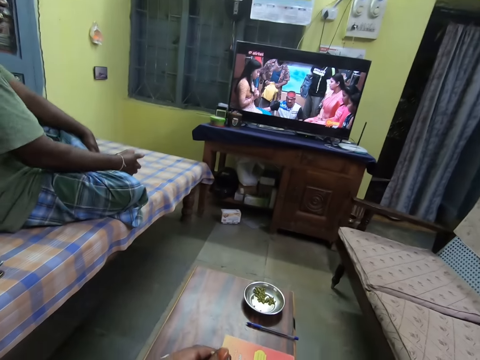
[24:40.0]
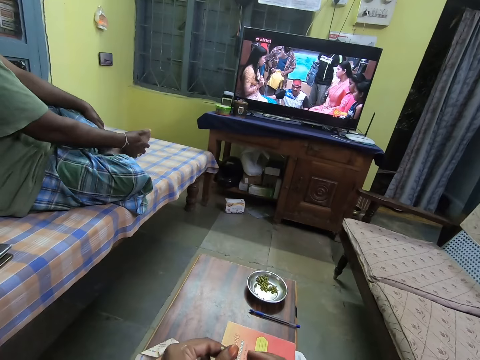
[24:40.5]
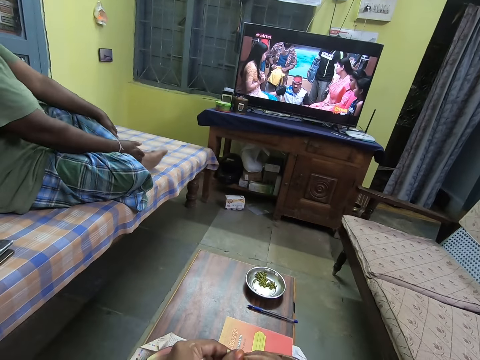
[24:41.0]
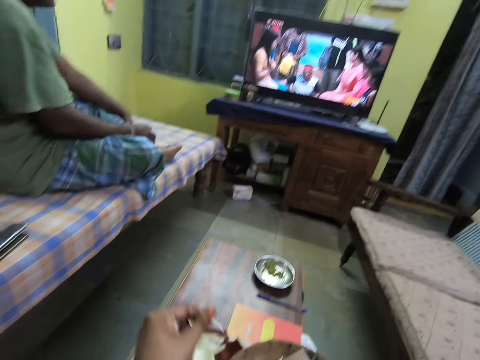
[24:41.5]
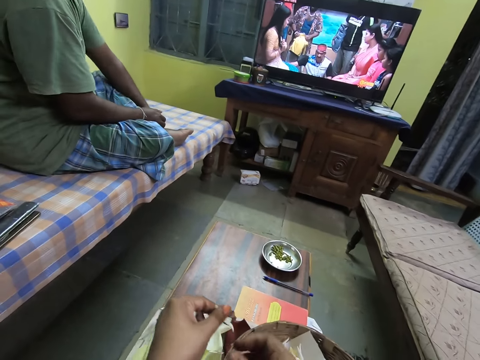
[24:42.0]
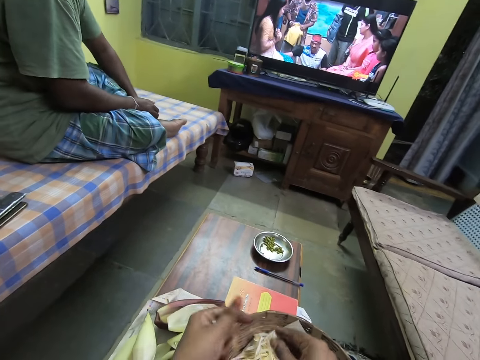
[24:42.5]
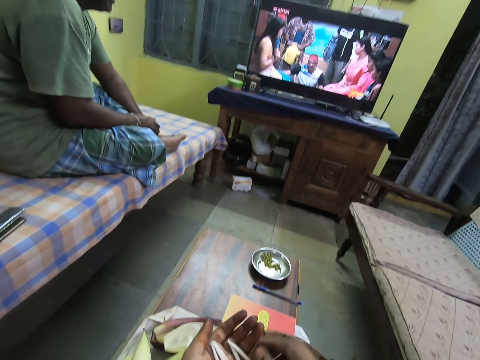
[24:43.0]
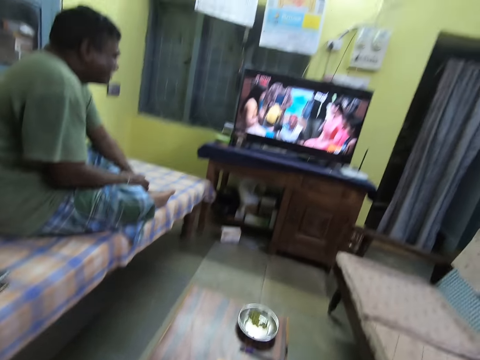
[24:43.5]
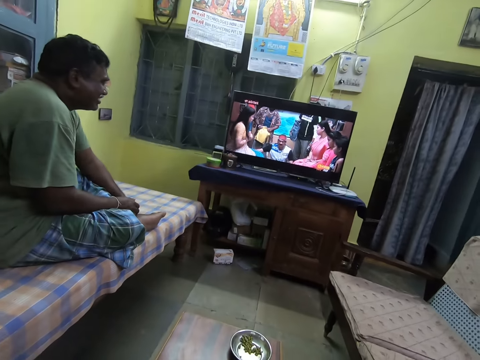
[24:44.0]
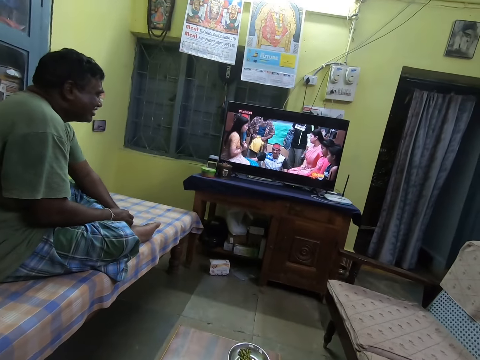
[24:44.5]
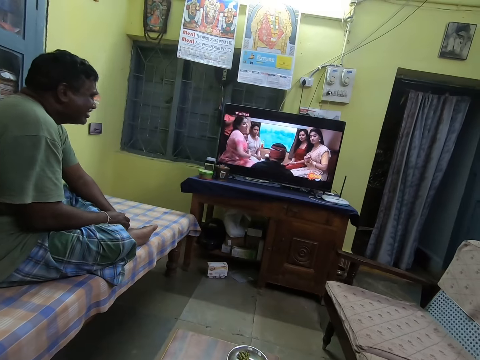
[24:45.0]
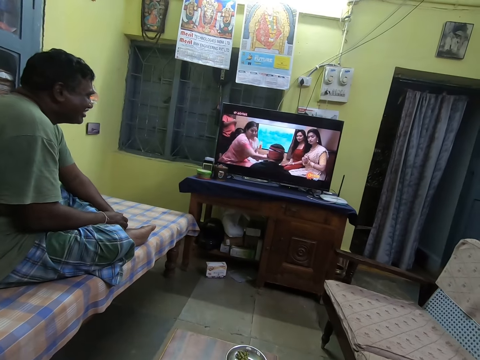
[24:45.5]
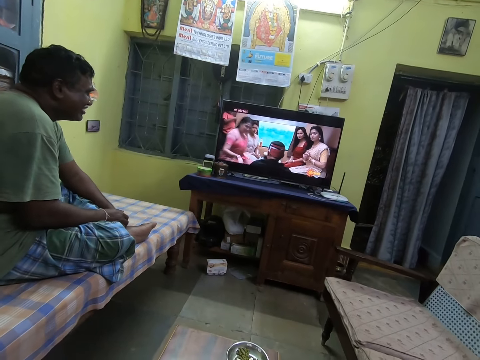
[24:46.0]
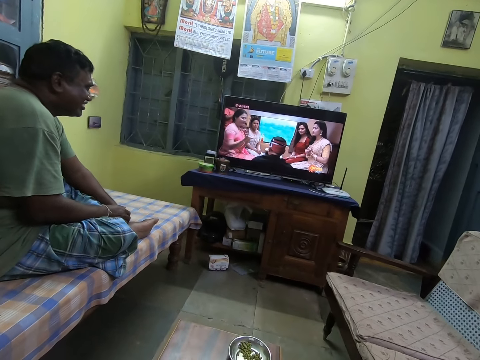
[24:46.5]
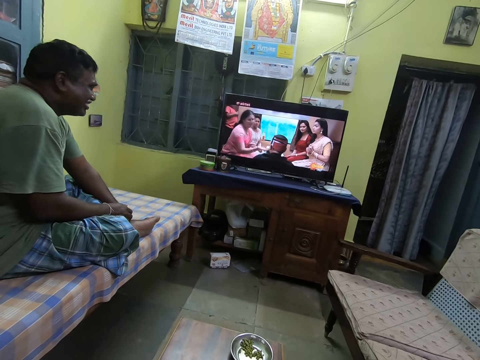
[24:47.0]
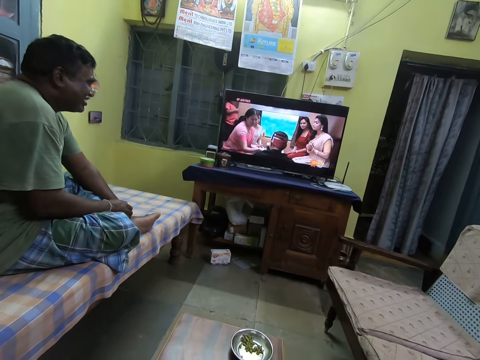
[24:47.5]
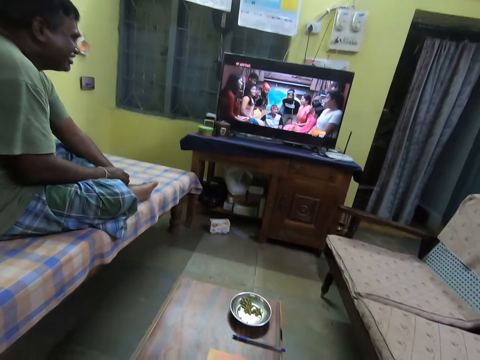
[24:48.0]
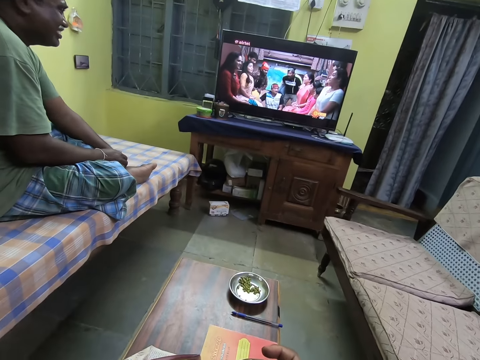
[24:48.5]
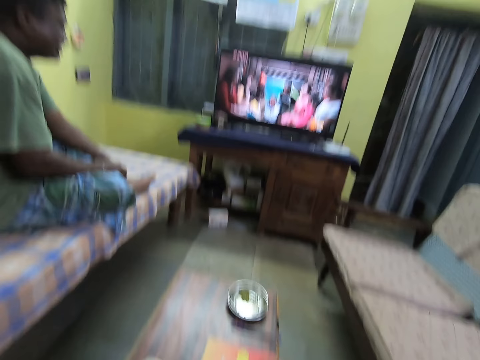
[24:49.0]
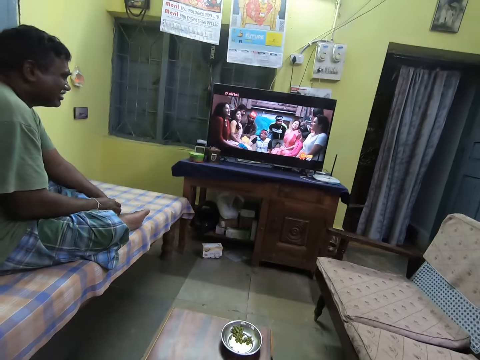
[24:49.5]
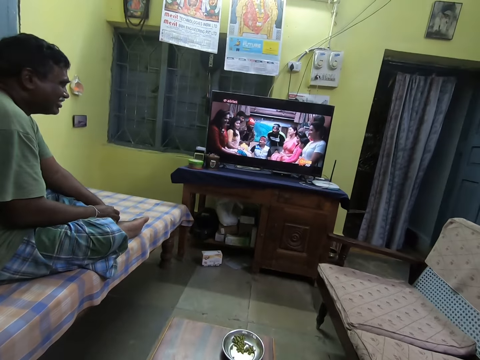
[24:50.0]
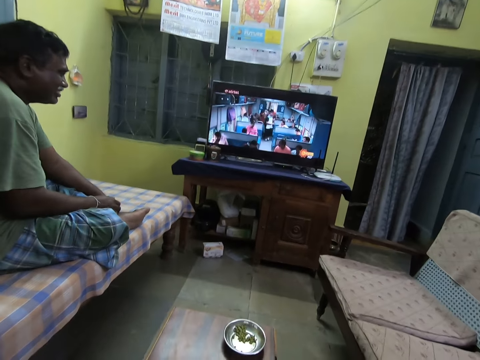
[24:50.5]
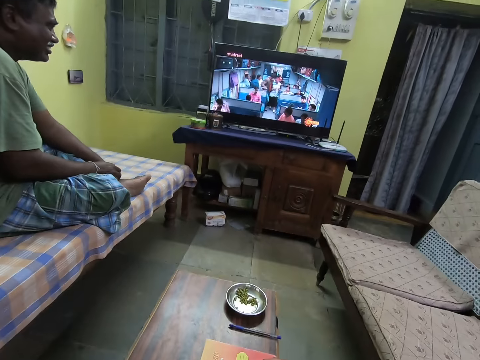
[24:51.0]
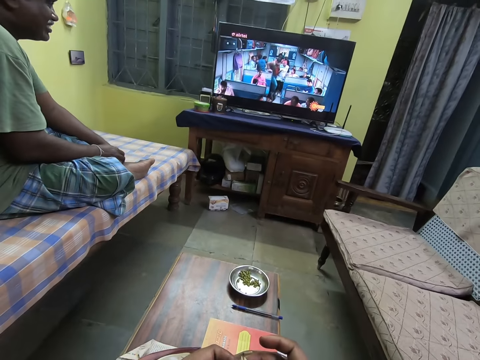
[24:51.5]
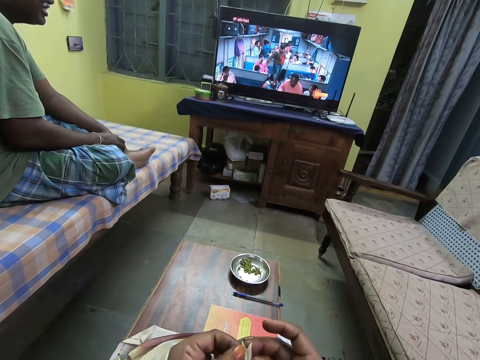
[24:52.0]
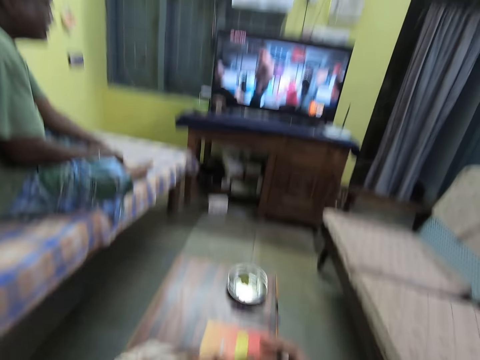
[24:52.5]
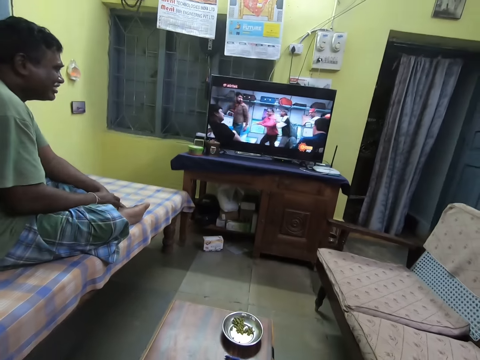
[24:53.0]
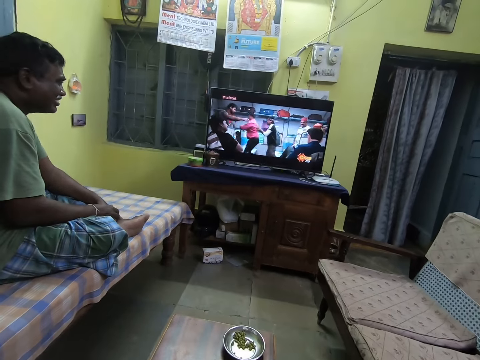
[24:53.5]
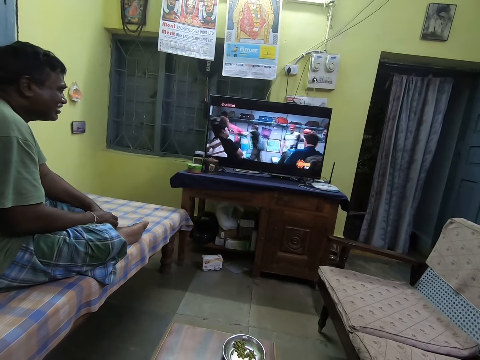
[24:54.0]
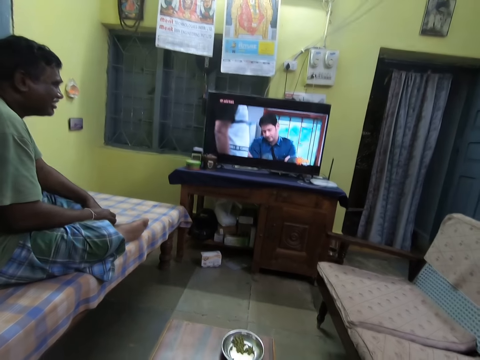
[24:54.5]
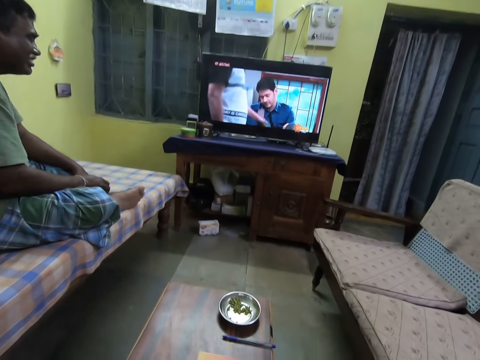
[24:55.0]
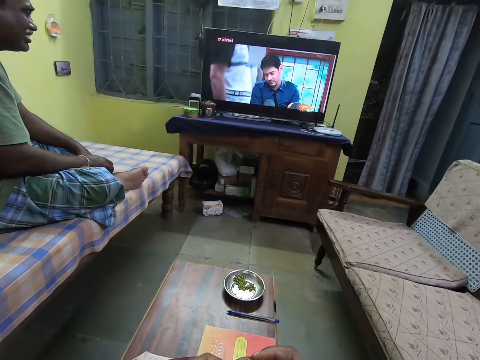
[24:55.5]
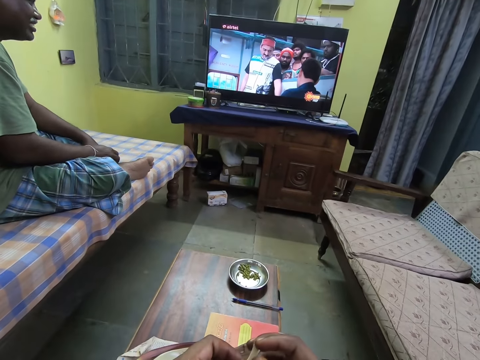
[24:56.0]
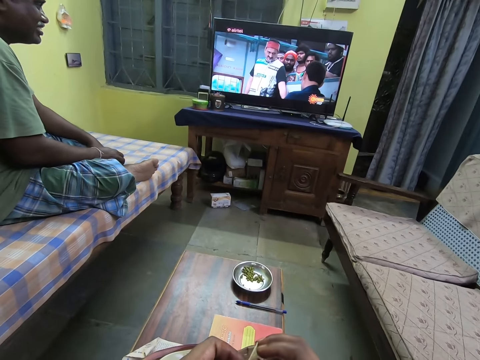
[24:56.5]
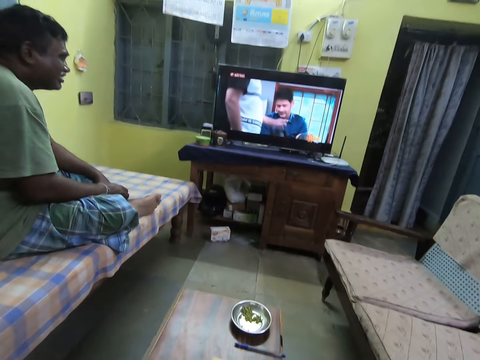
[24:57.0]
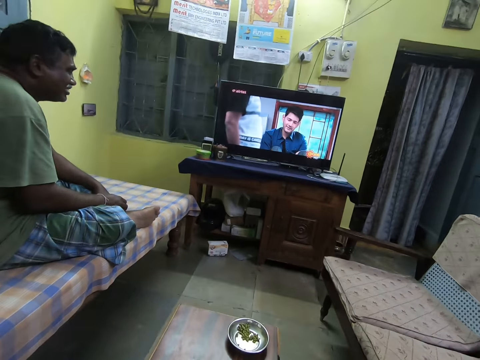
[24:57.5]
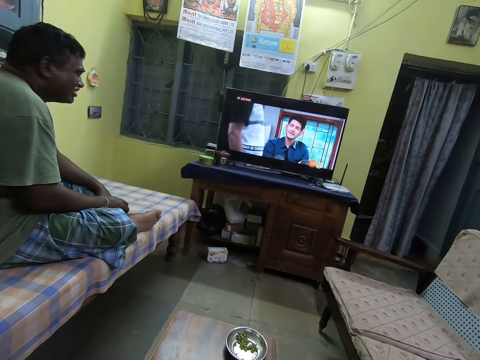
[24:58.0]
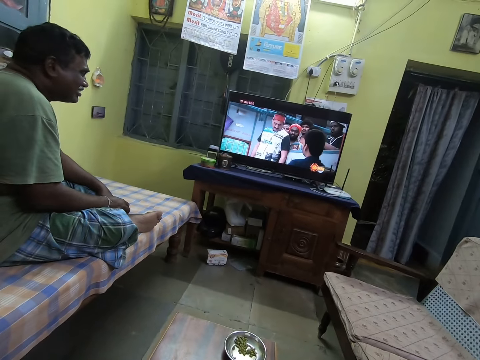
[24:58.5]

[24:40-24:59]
The camera wearer drops the wrap of a corn into the bowl on the table with her right hand. She passes the corn from her left hand to her right hand. She picks the corn from her left hand with her right hand. She picks a banana flower. She shucks the corn with her hands. She holds the banana flower.

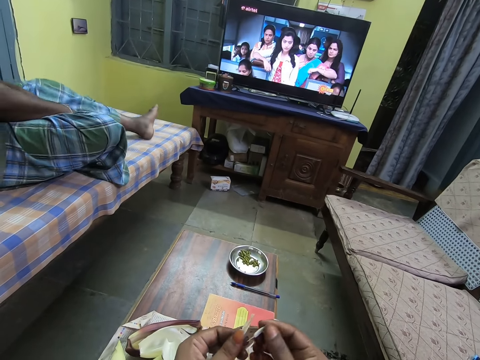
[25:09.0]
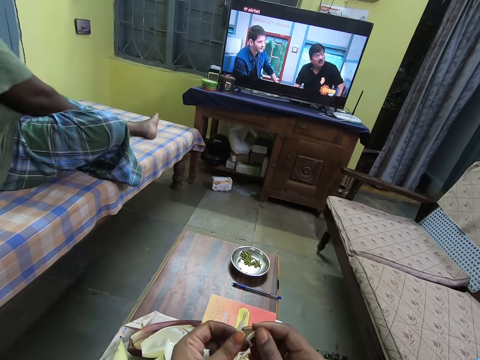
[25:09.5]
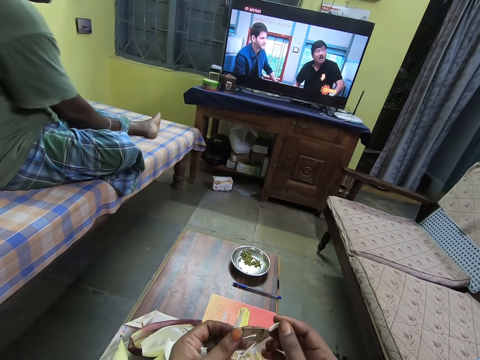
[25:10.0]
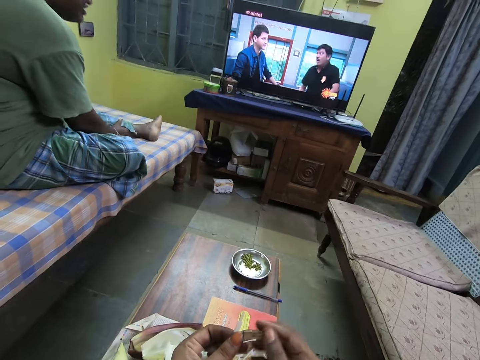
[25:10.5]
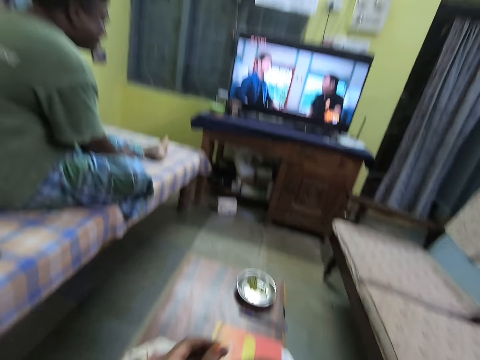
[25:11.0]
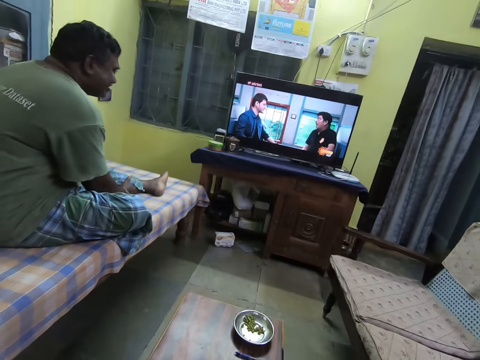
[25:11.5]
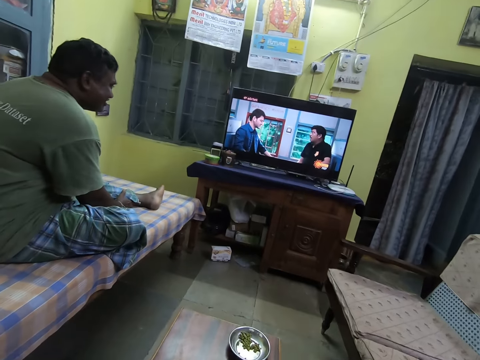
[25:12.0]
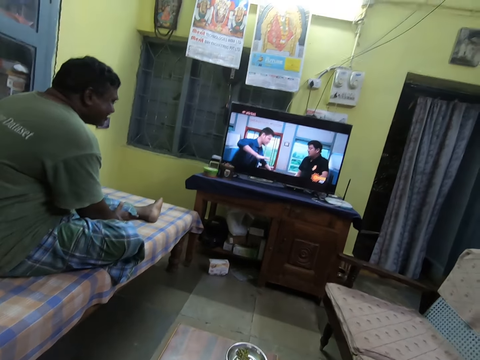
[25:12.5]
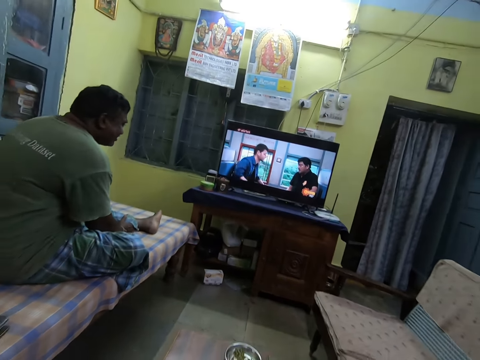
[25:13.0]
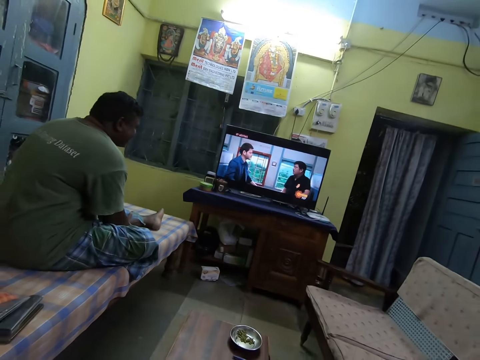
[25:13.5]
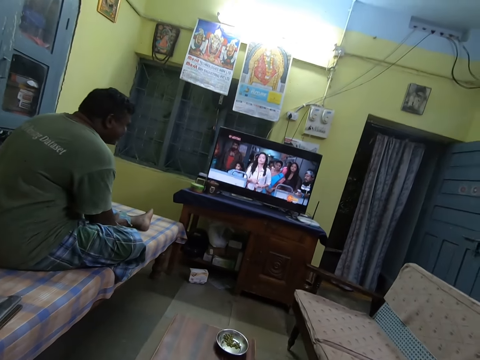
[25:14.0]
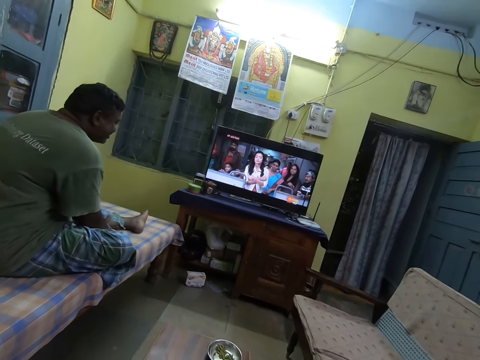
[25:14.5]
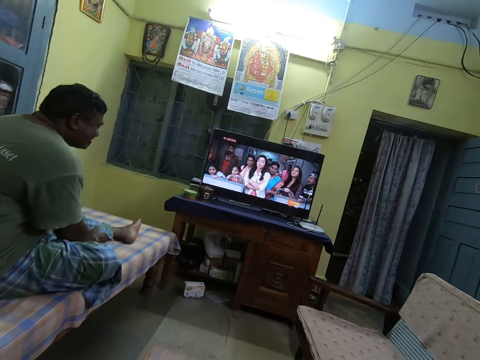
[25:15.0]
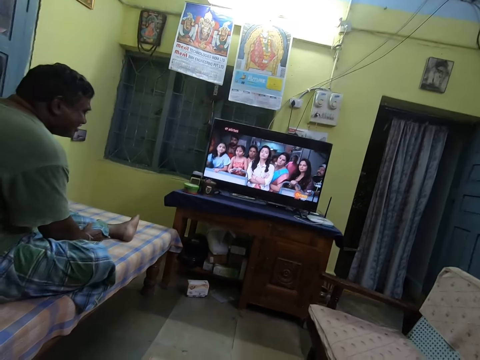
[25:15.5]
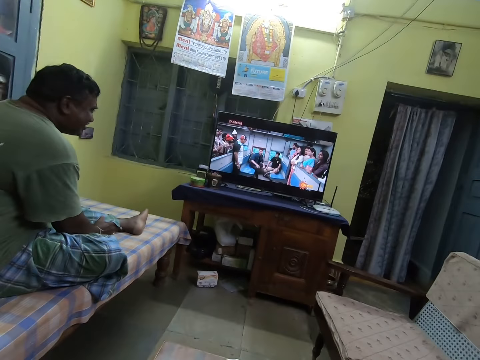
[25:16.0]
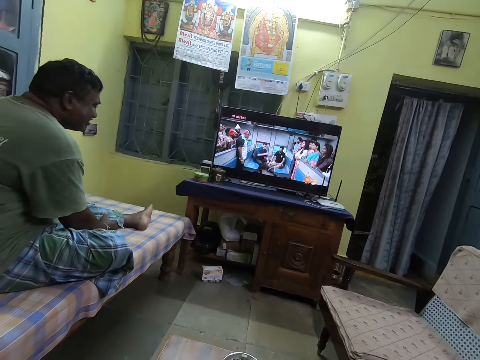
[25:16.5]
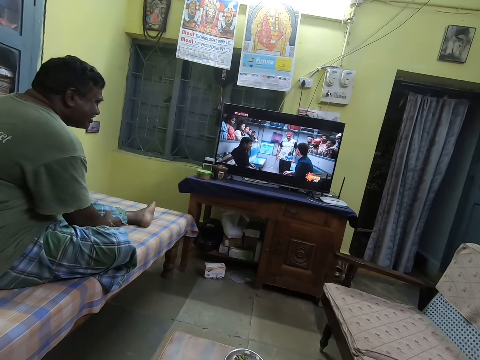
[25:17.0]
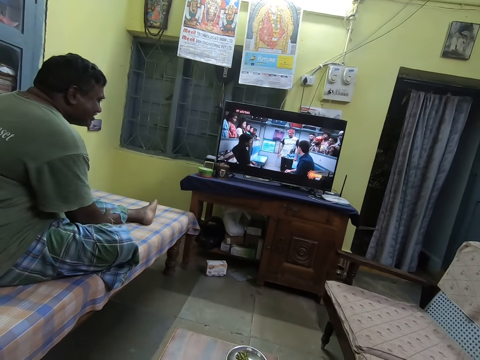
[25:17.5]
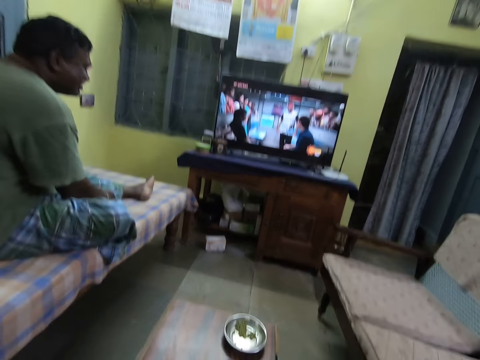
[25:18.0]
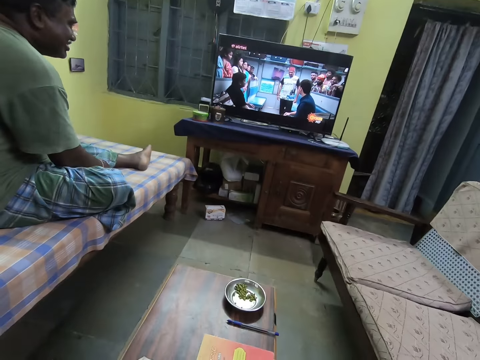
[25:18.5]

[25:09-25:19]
The camera wearer picks a banana flower.
